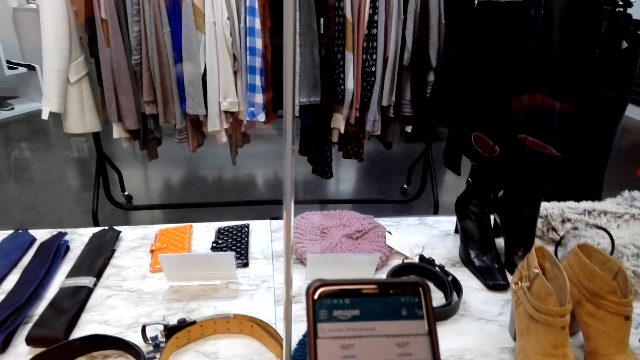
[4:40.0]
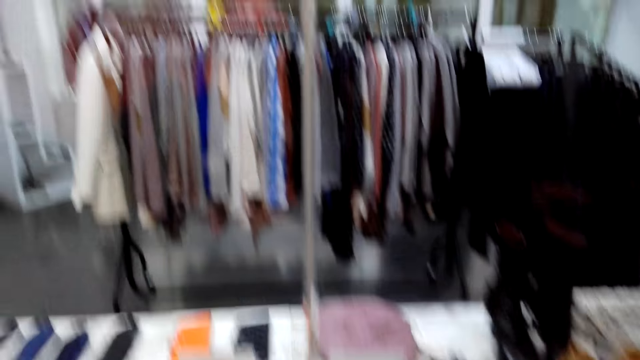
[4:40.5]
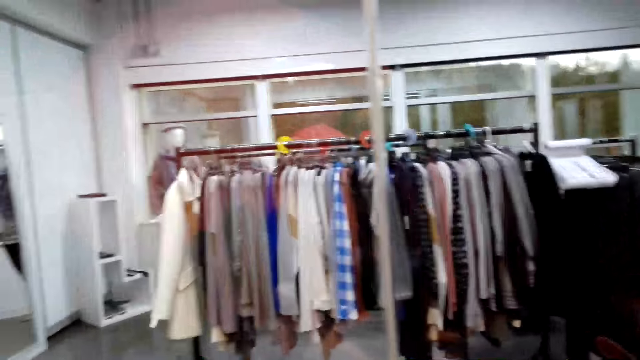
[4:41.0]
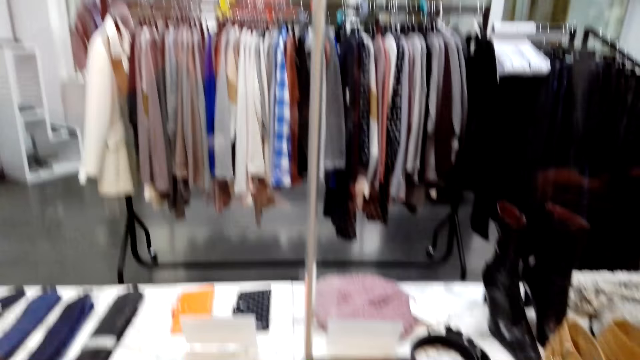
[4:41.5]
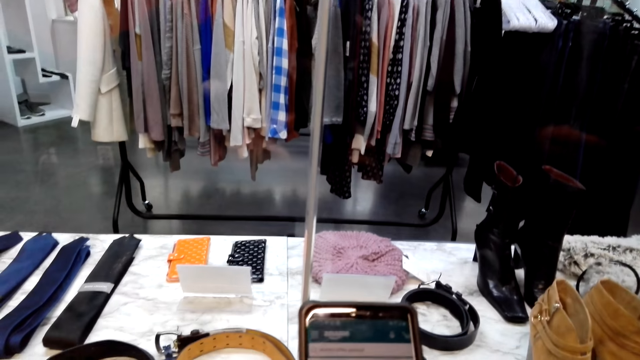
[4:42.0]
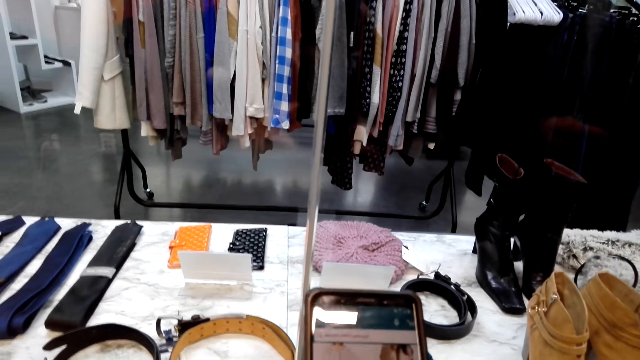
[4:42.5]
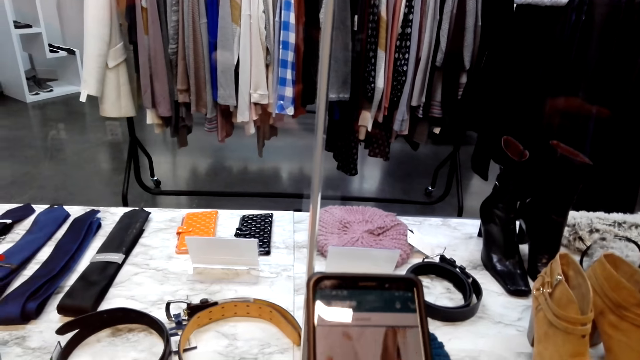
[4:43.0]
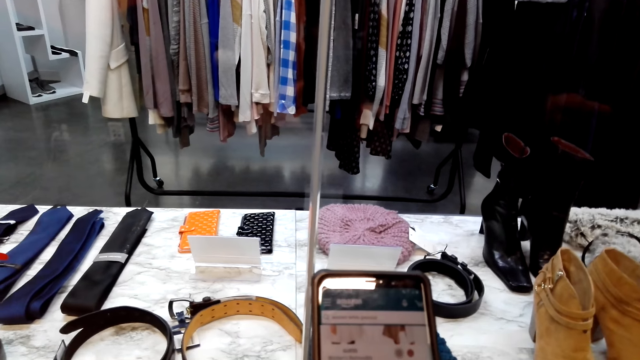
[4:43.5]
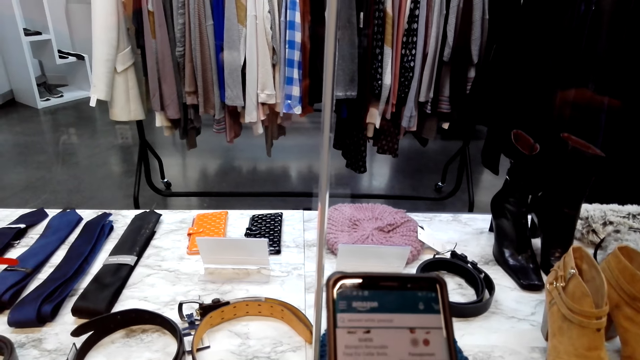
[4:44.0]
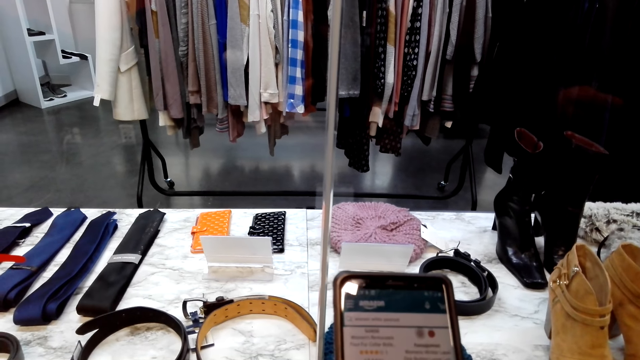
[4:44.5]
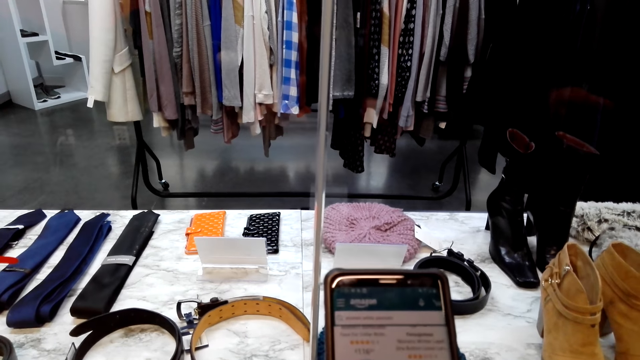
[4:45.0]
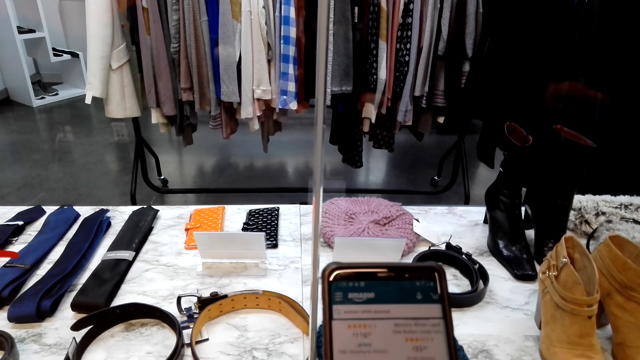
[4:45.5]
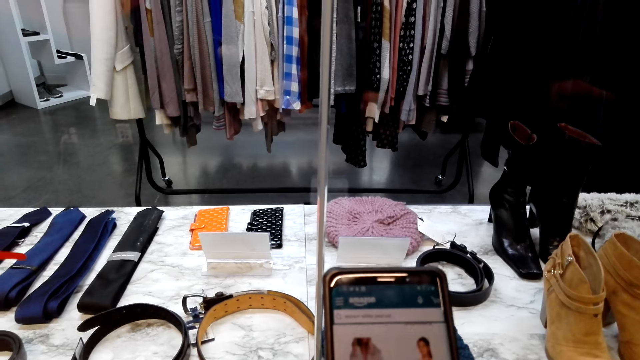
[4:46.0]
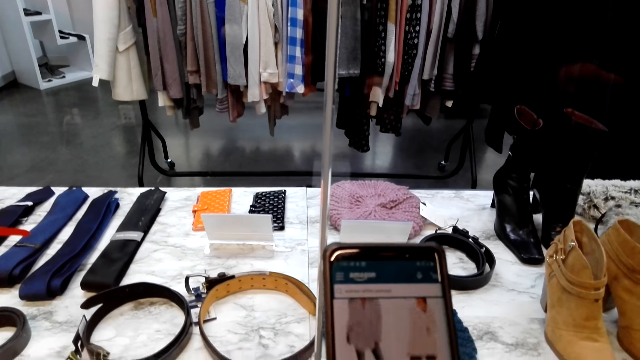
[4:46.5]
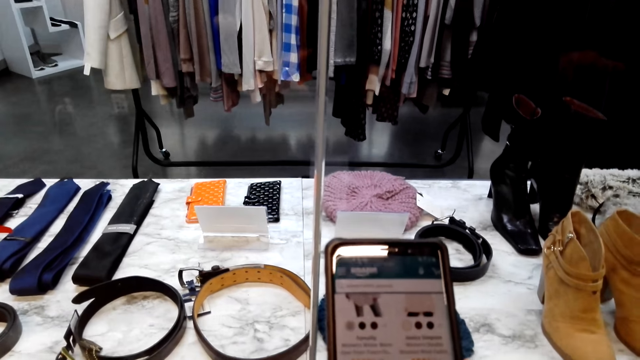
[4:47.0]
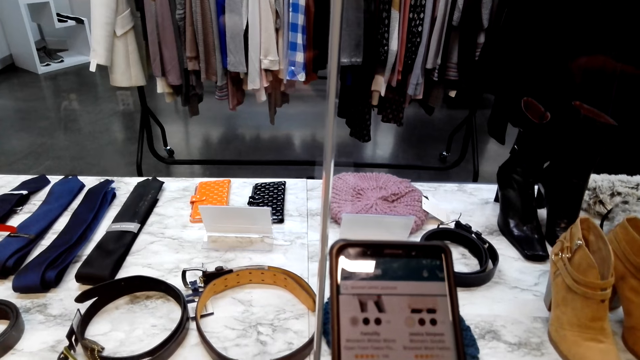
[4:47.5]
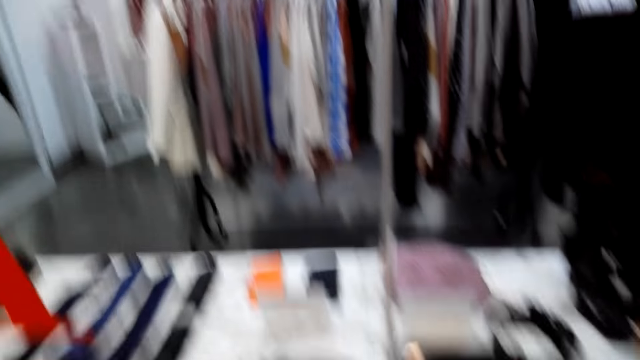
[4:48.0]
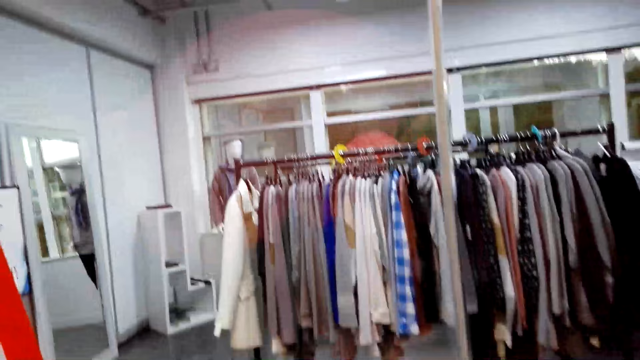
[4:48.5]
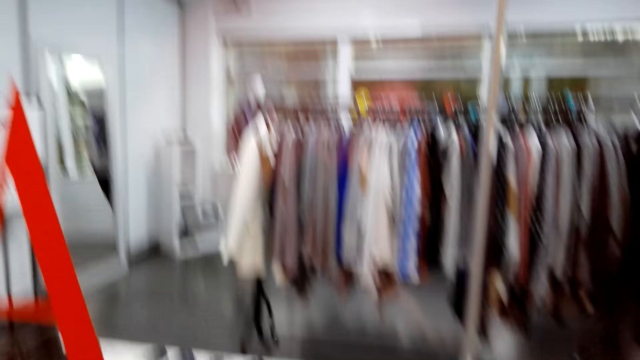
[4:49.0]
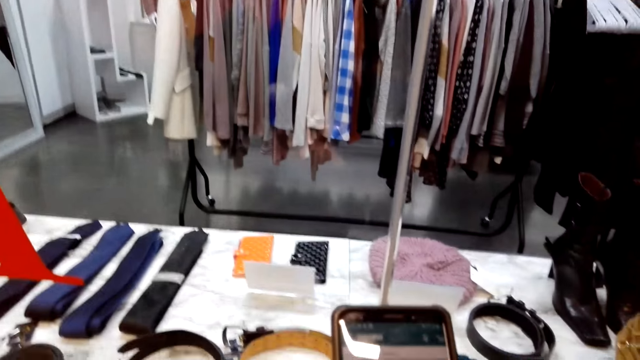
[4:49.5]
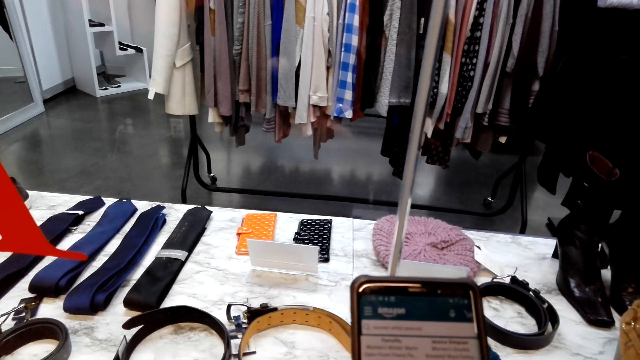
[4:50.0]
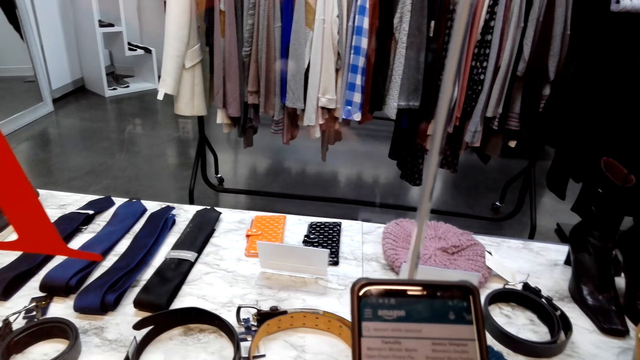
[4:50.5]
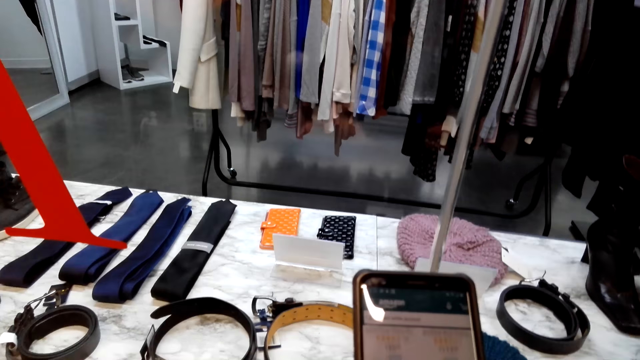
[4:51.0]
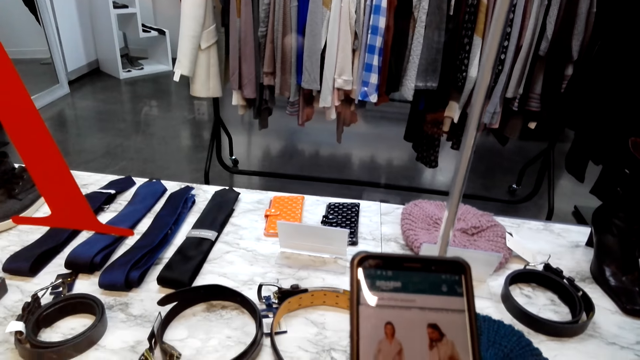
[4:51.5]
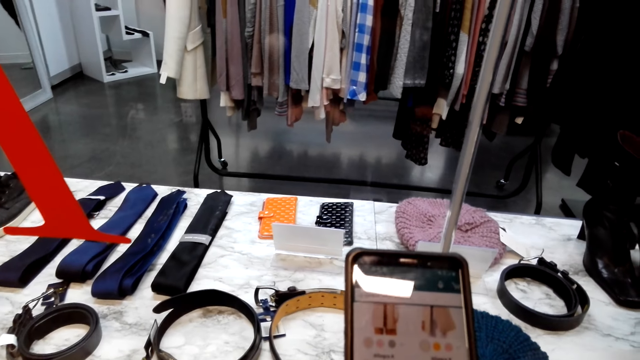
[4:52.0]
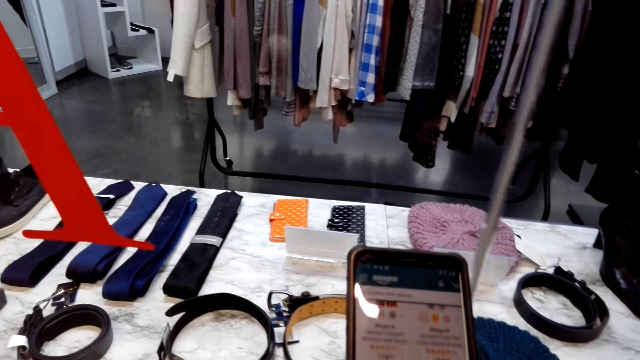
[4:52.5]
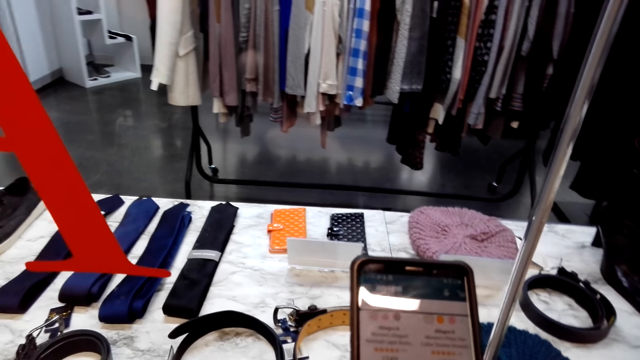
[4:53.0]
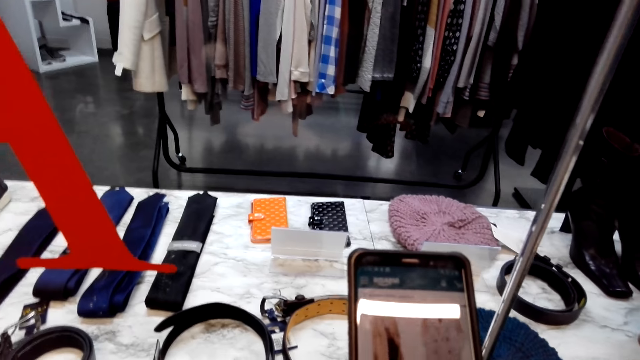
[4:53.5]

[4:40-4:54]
The camera wearer converses with a man. They scroll the phone. They operate the phone. They converse with a person.

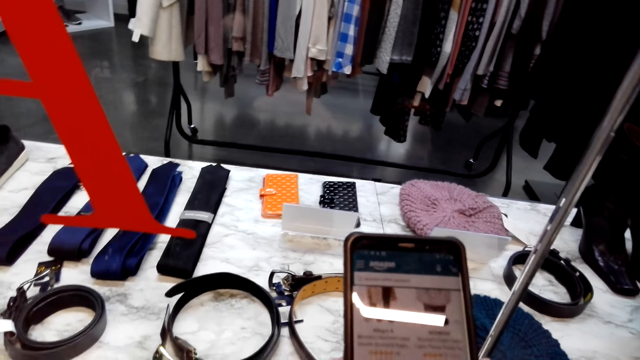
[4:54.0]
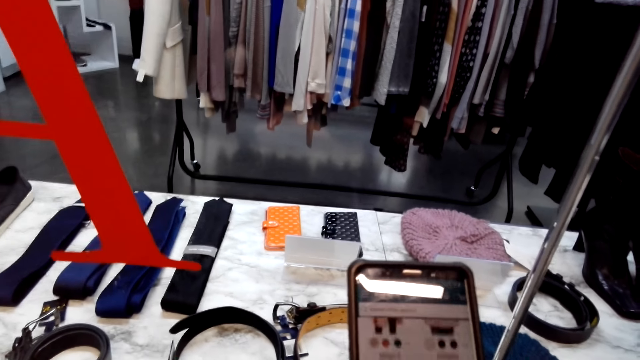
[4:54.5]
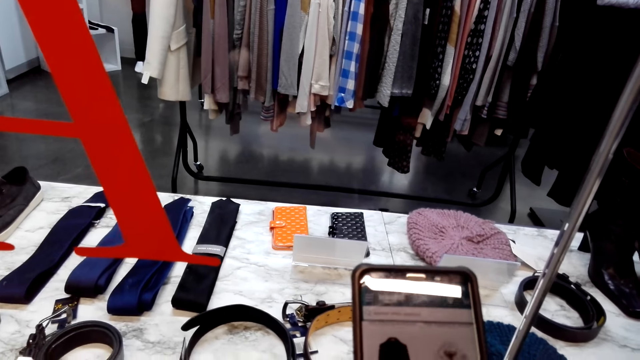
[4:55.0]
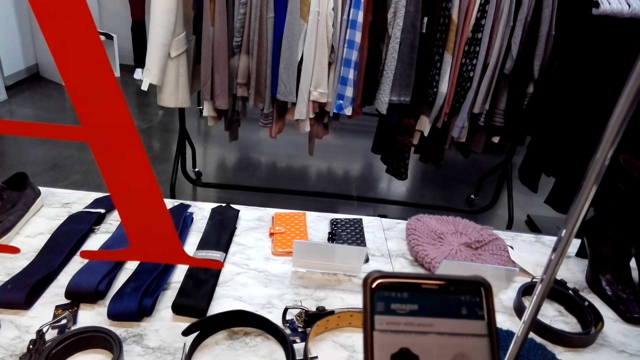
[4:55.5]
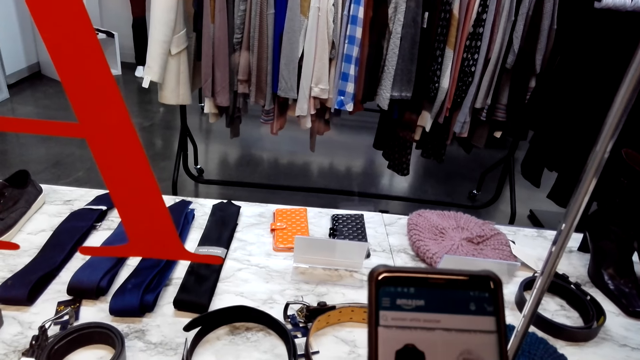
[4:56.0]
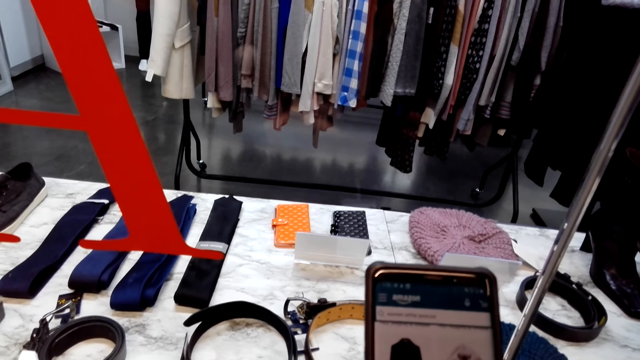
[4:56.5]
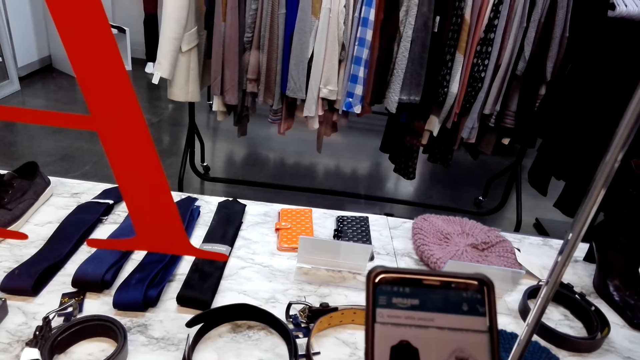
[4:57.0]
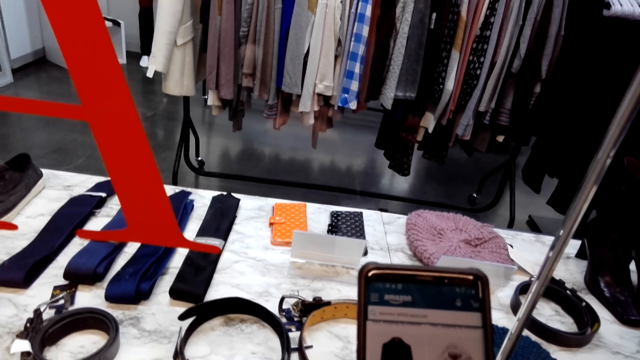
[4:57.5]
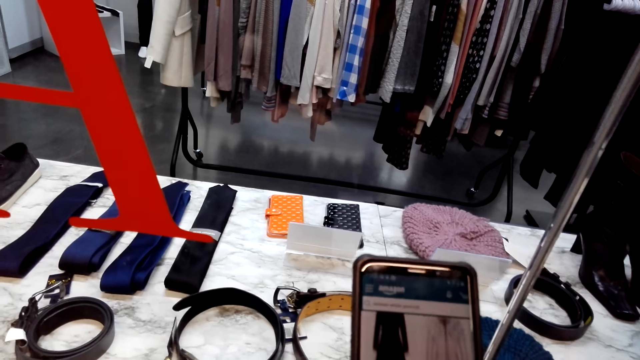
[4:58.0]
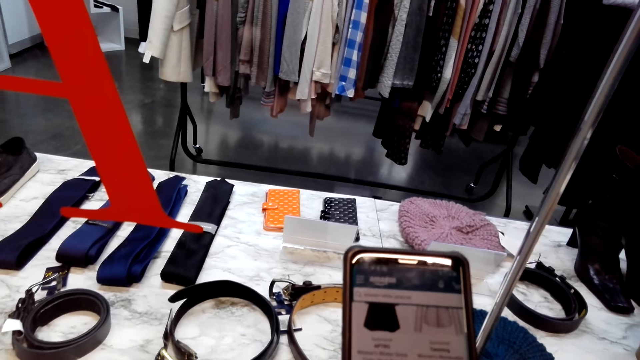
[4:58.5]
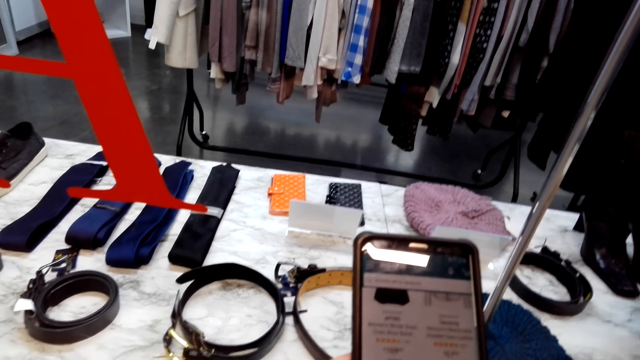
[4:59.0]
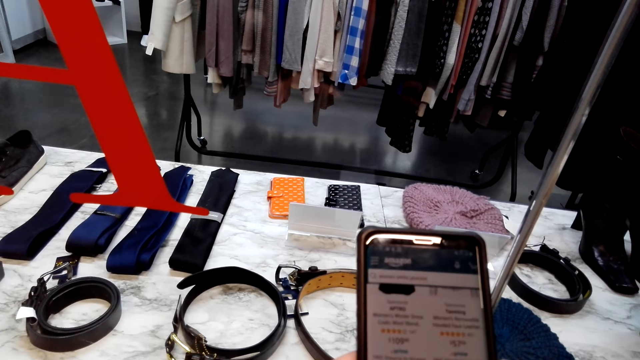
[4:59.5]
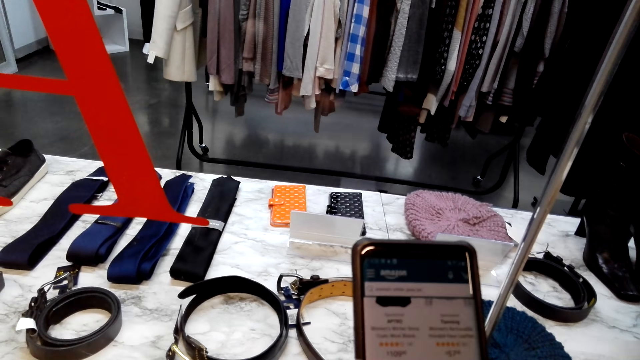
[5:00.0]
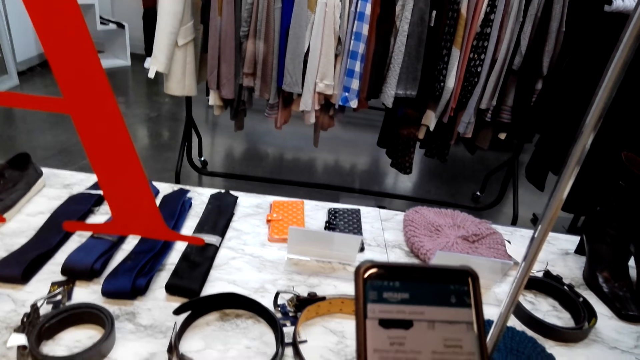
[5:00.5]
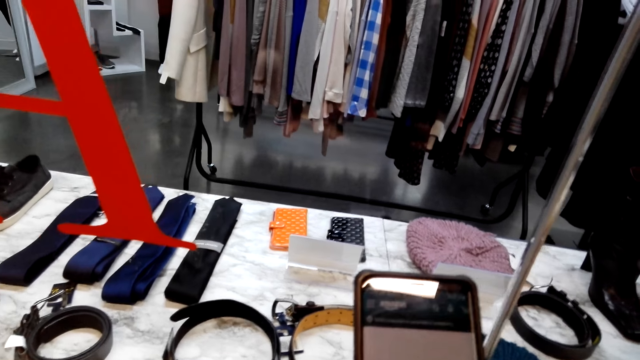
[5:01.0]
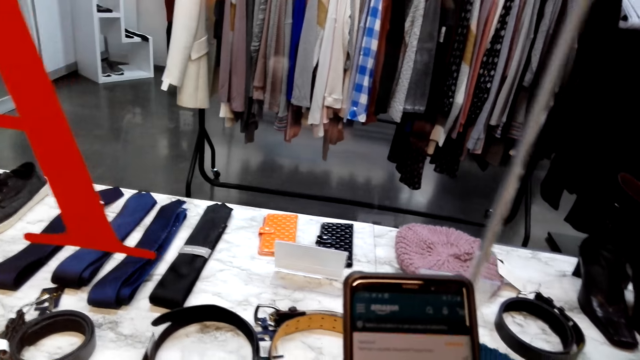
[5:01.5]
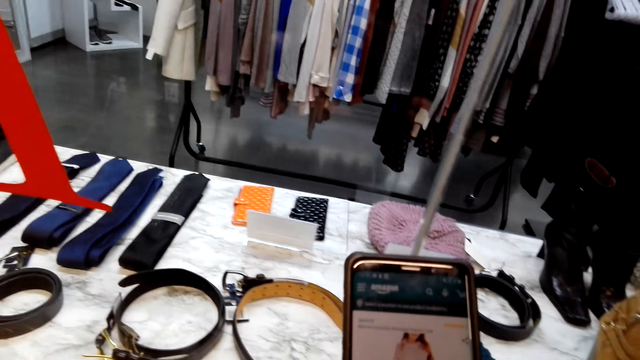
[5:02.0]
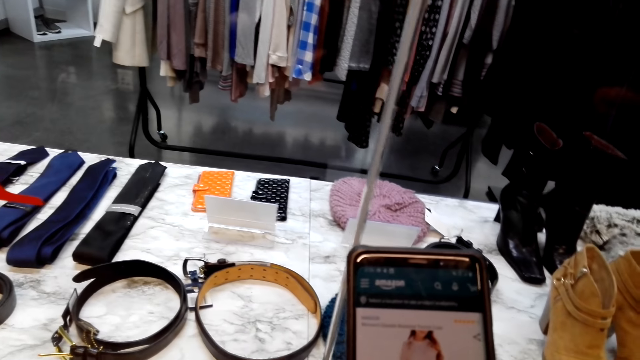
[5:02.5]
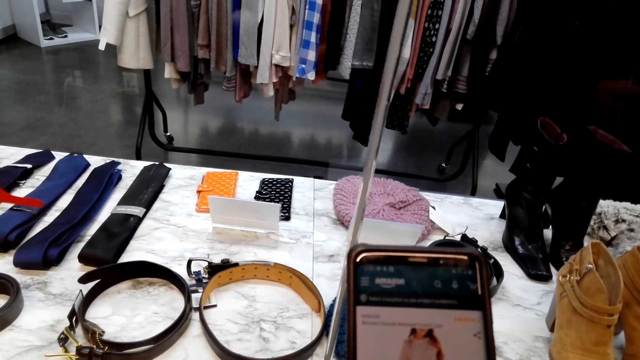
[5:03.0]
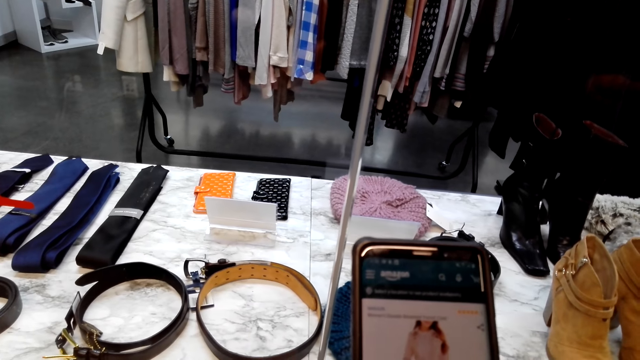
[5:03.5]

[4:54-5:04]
The camera wearer holds the phone.
